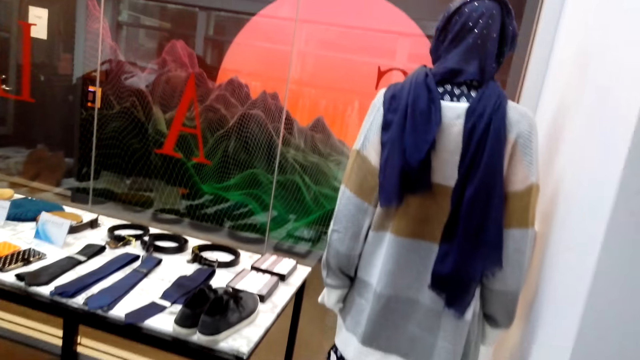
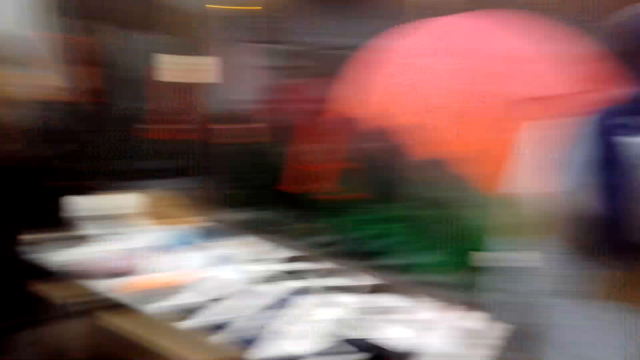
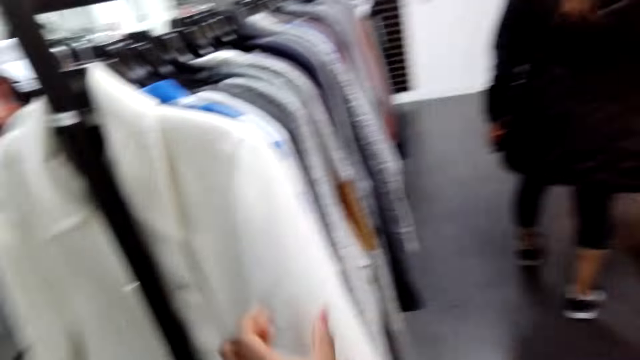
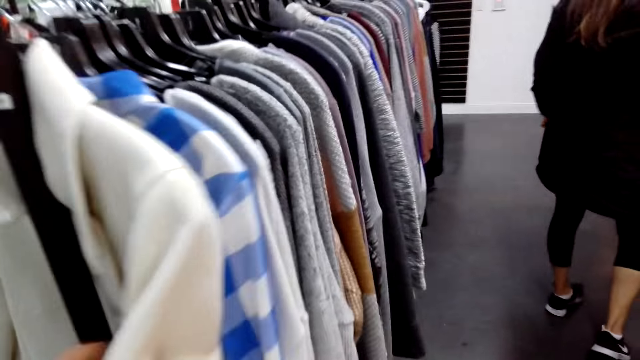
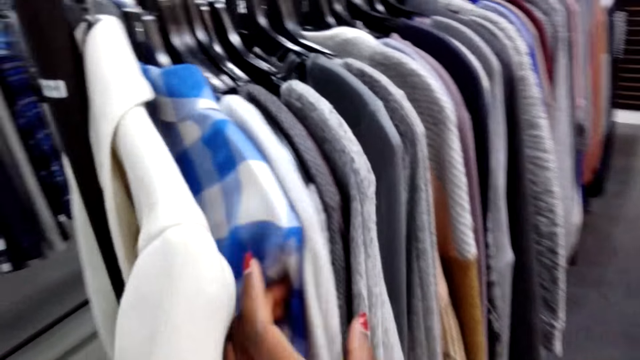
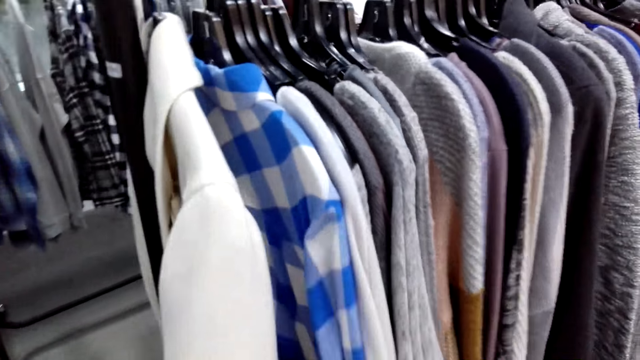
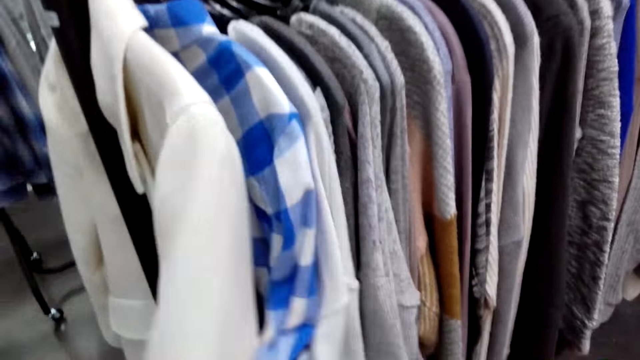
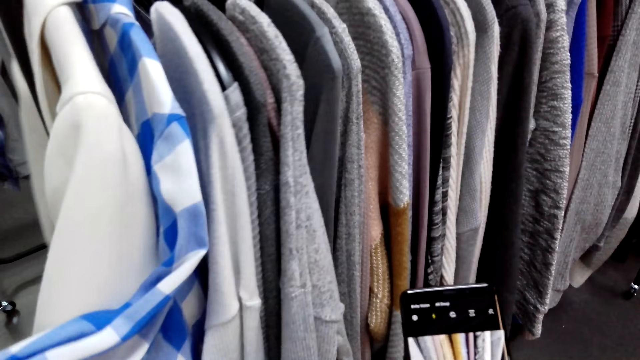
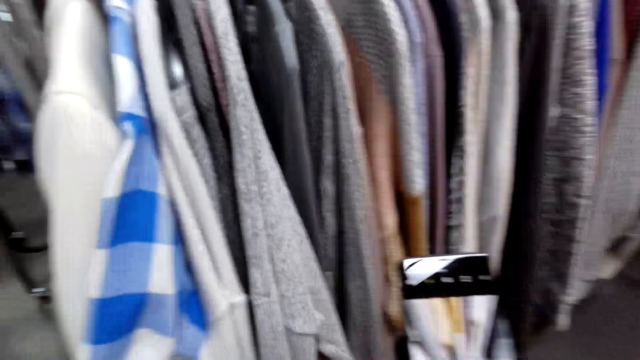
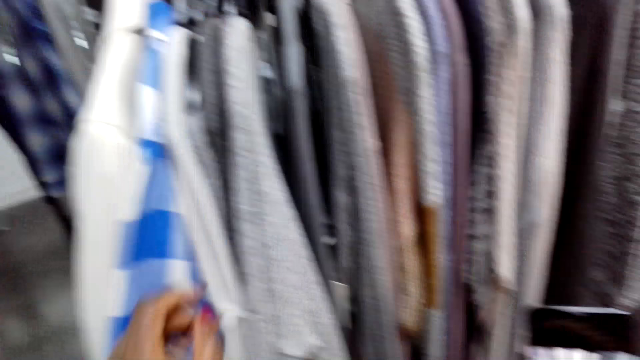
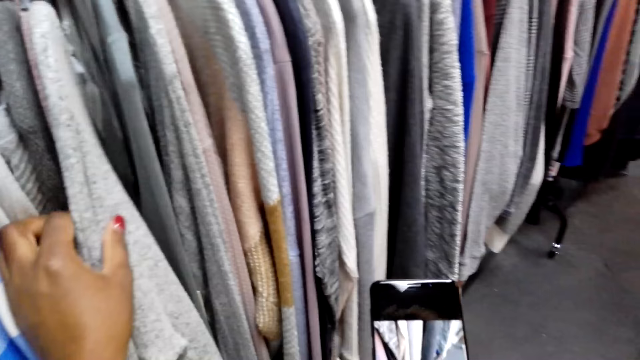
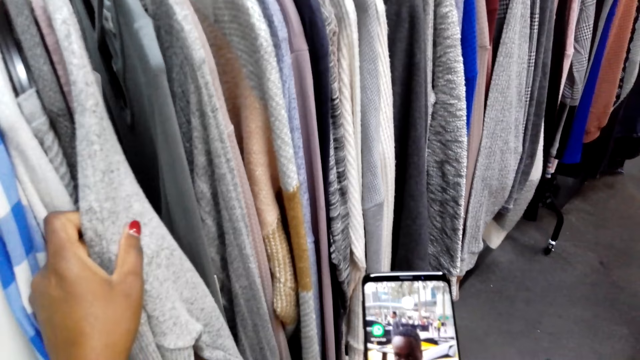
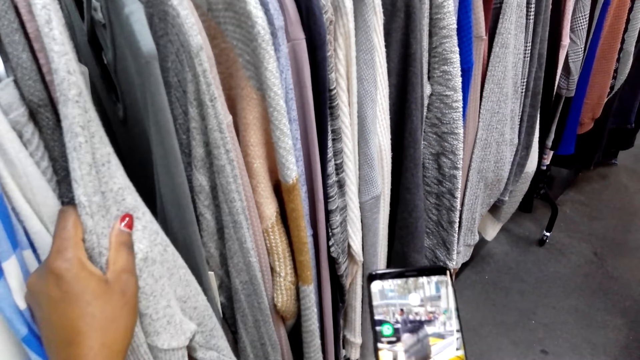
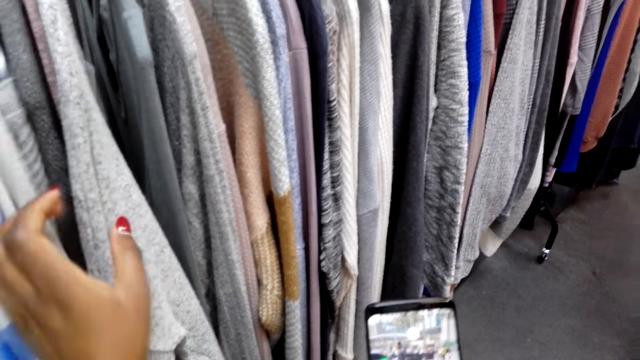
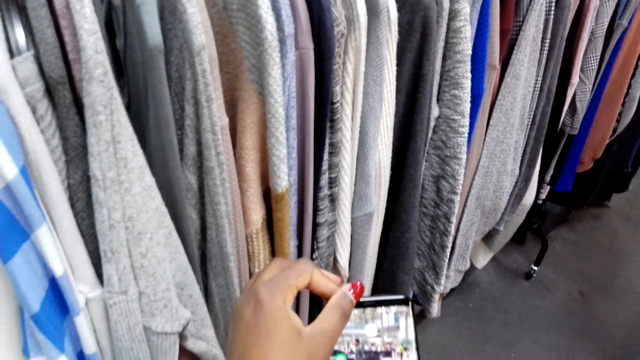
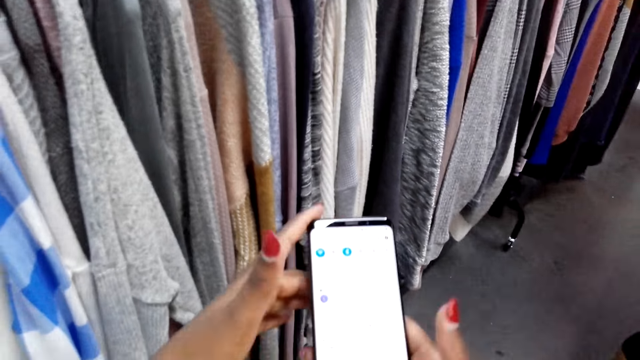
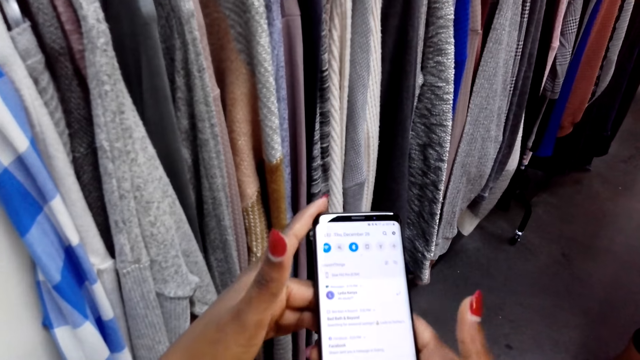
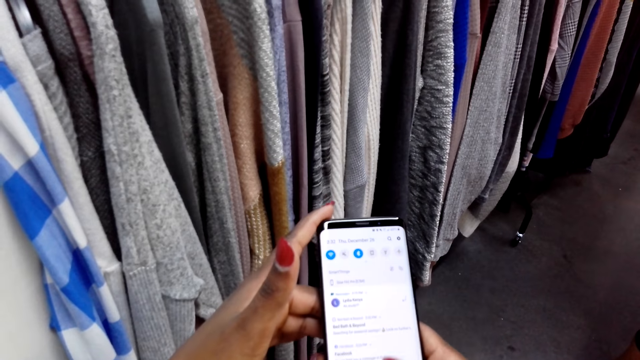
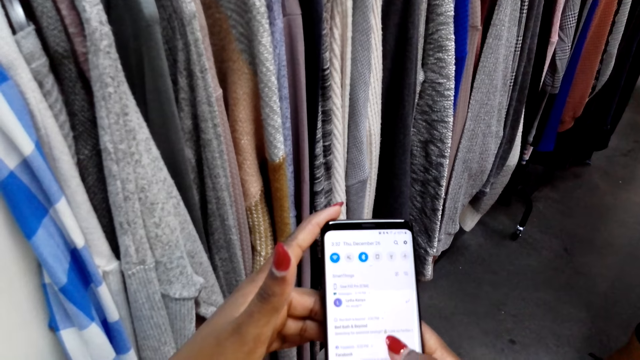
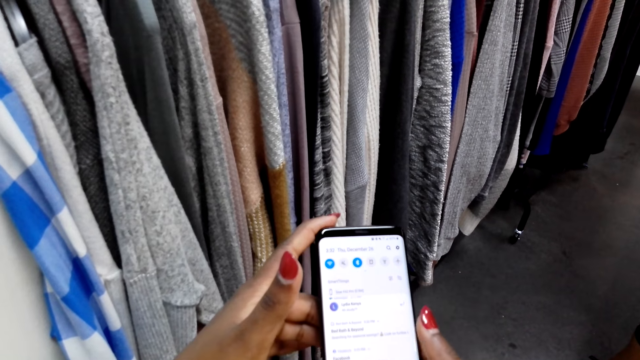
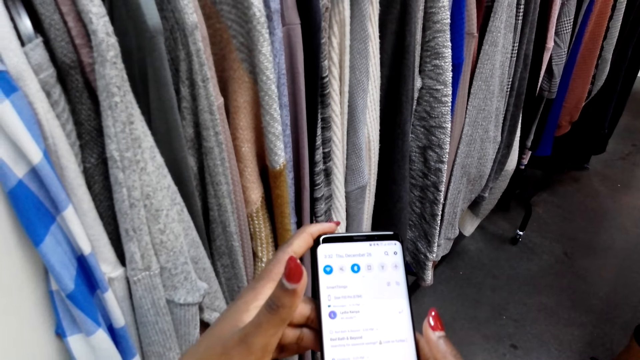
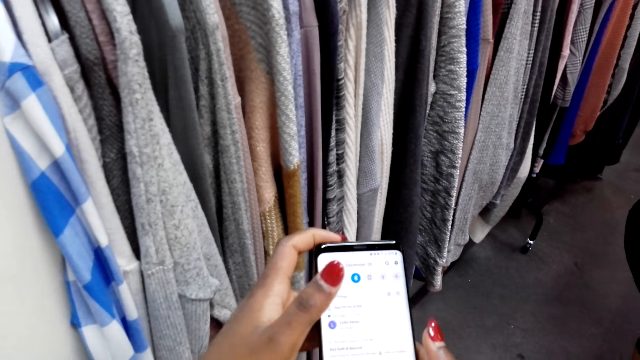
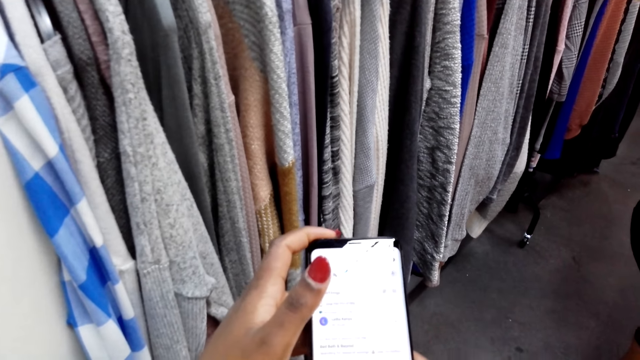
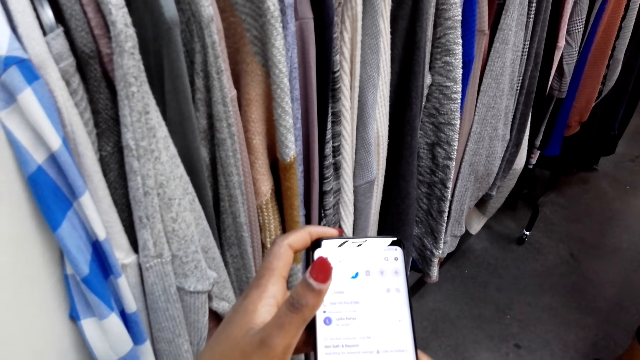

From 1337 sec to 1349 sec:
The camera wearer walks around. They touch a coat, touch a shirt, use the phone, touch a jumper, and scroll the phone.

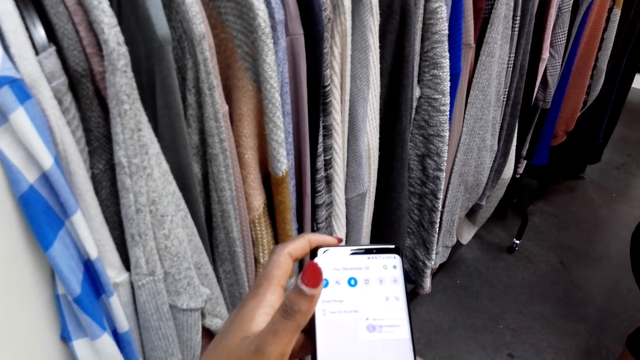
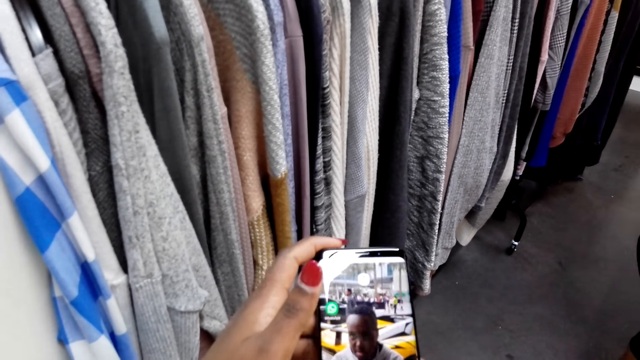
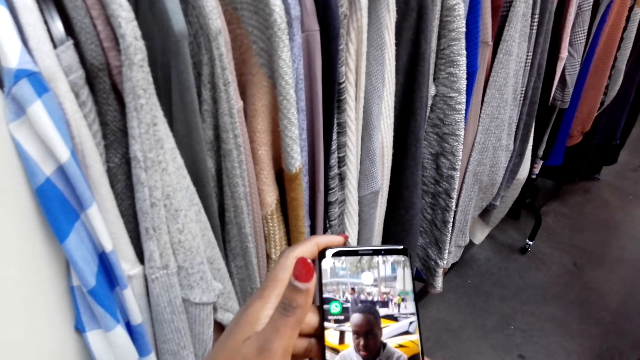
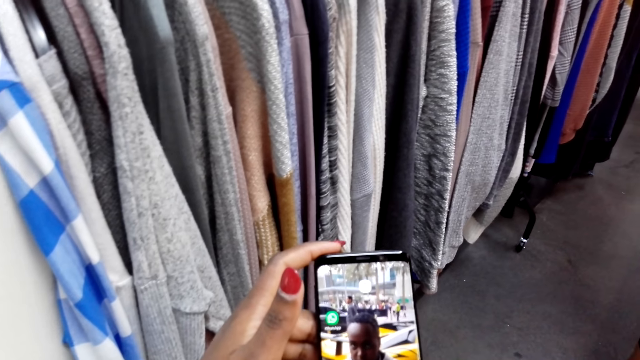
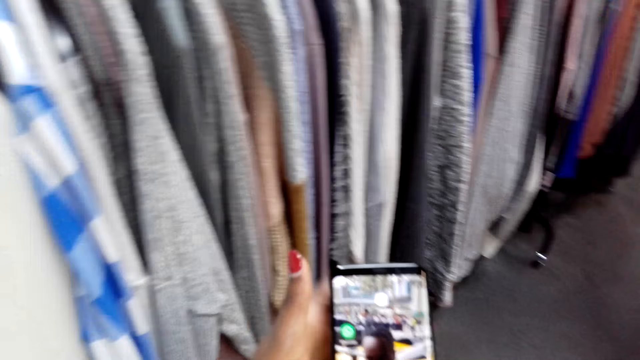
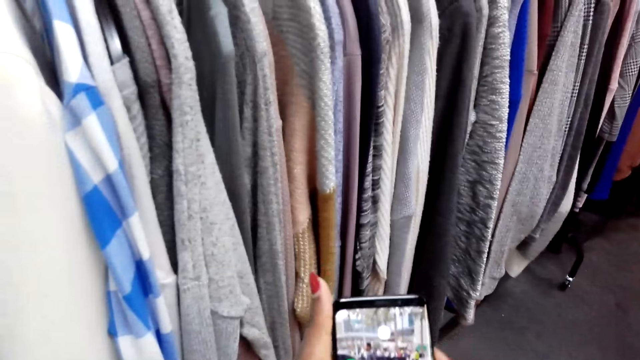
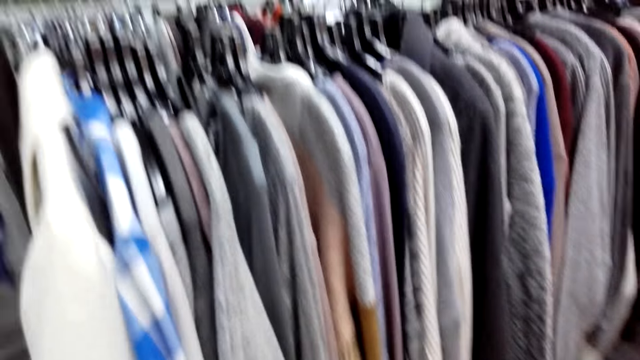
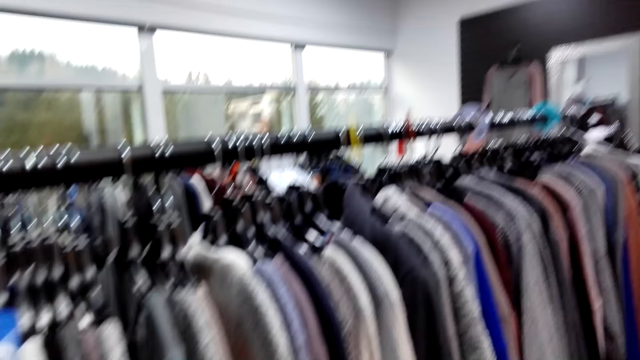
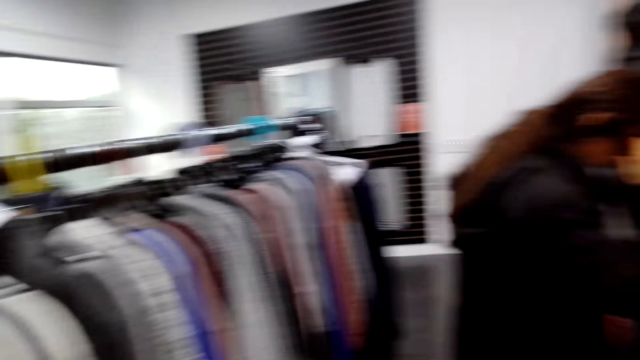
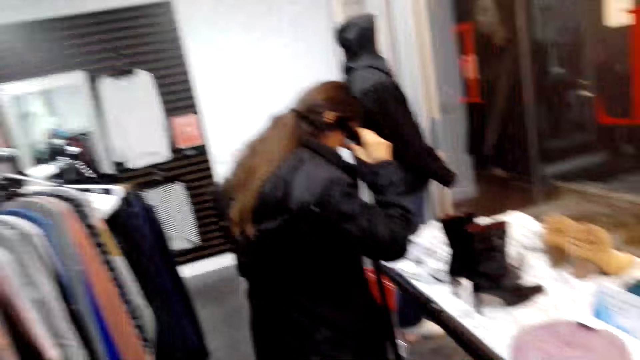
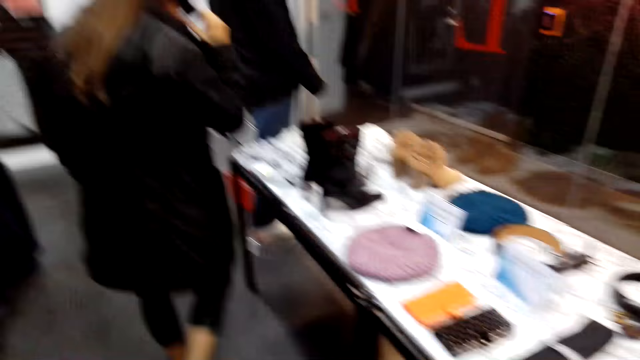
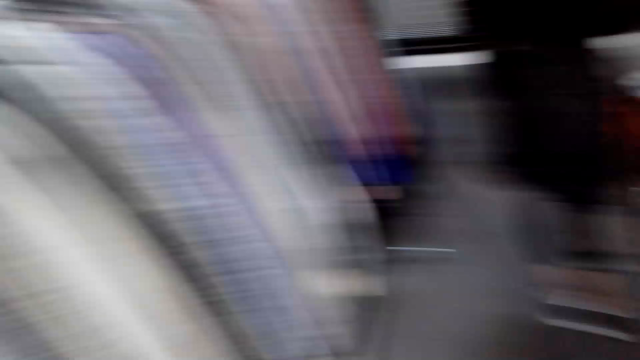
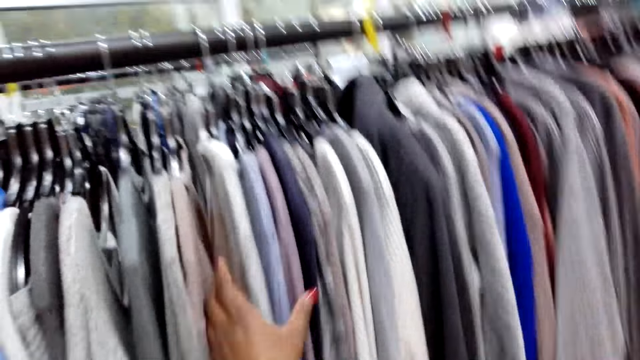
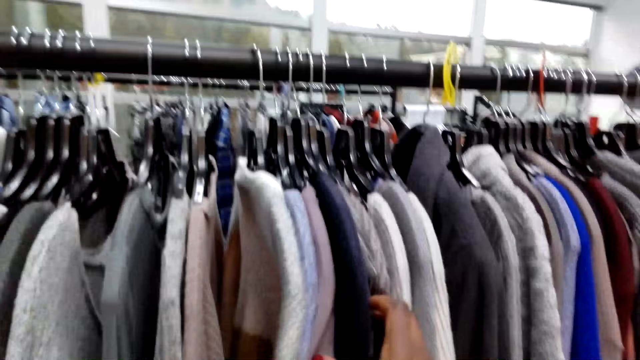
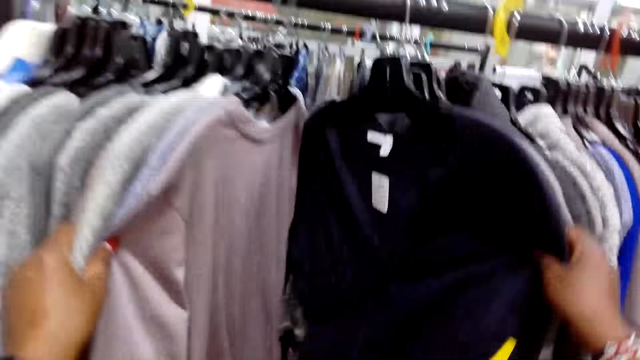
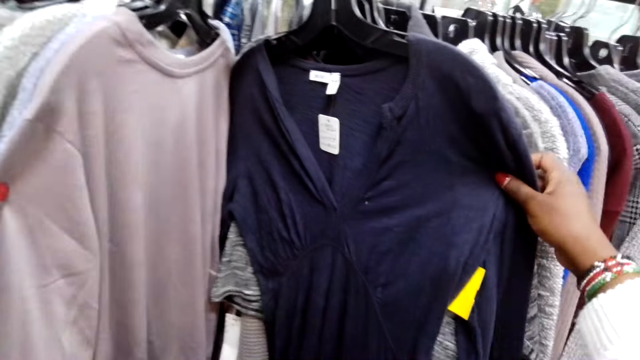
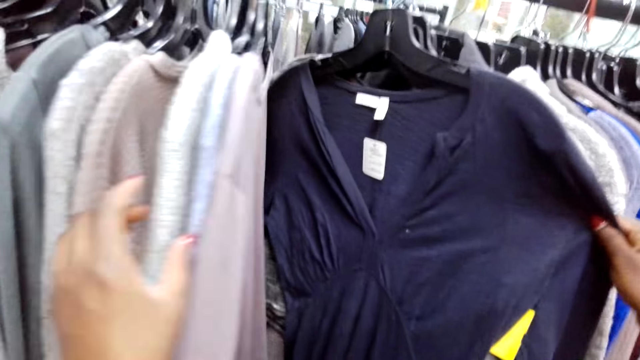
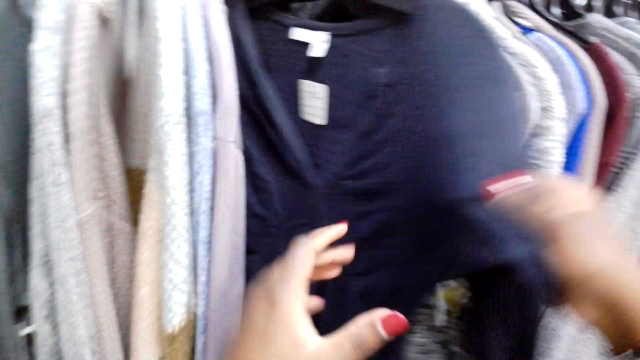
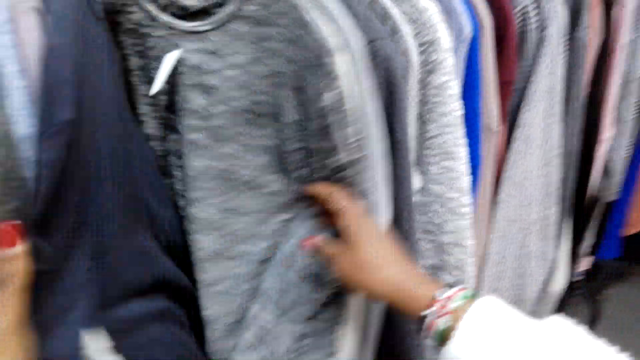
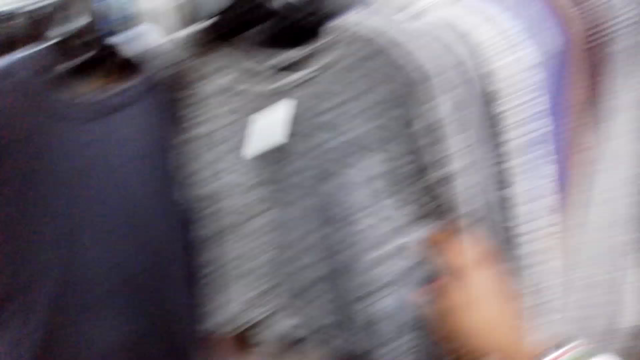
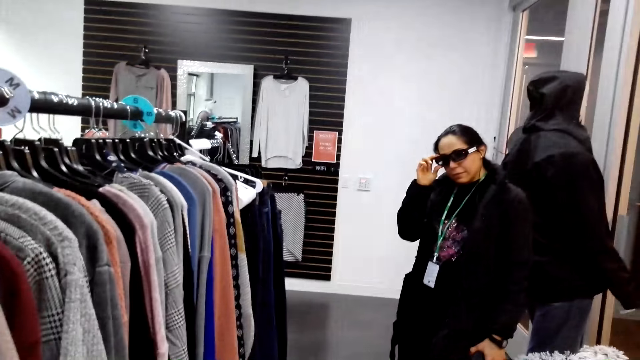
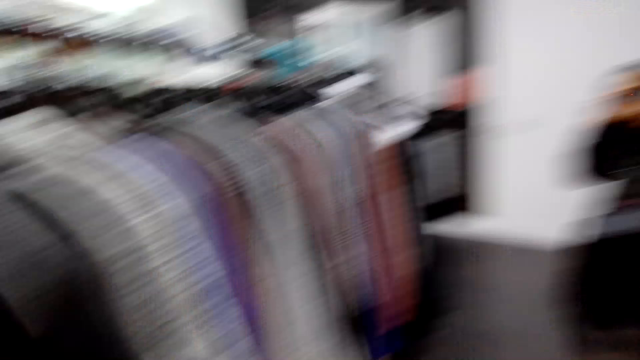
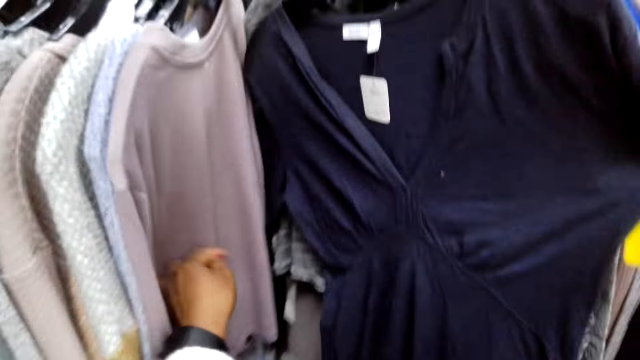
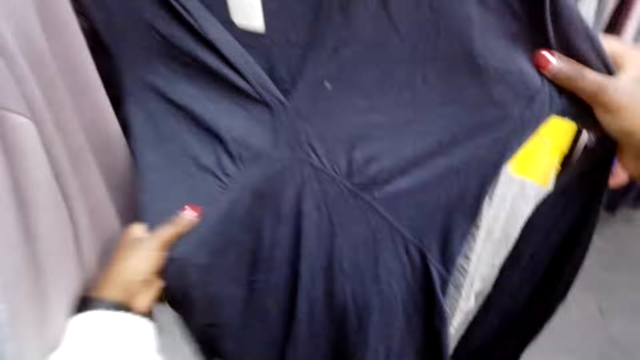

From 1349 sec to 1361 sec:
The camera wearer looks around. They touch the clothes. They touch a dress. They look around.
